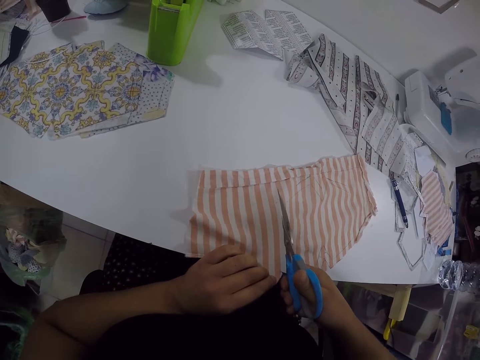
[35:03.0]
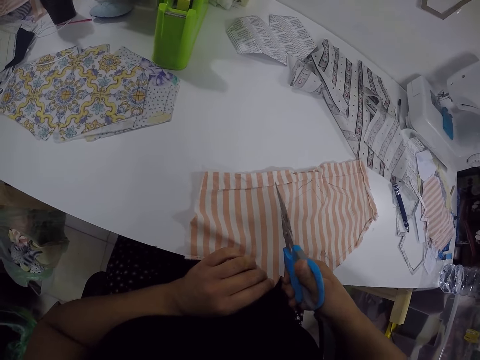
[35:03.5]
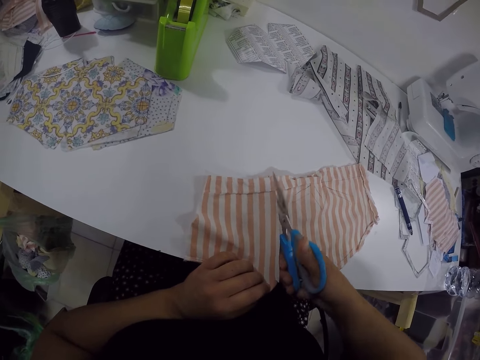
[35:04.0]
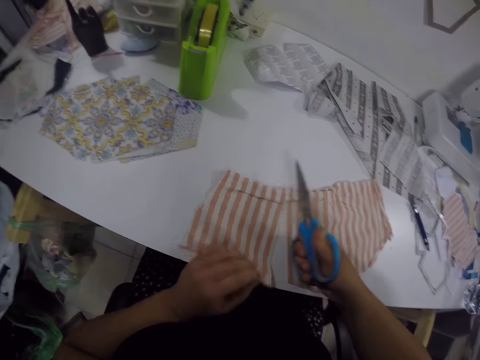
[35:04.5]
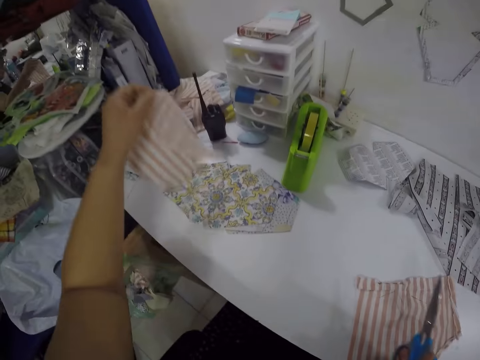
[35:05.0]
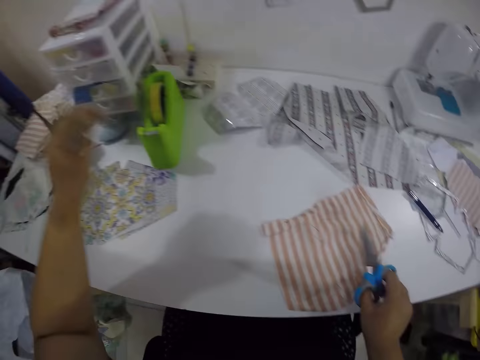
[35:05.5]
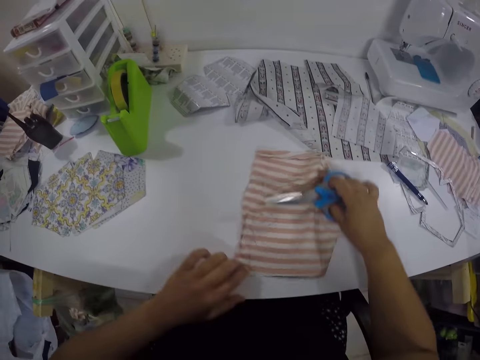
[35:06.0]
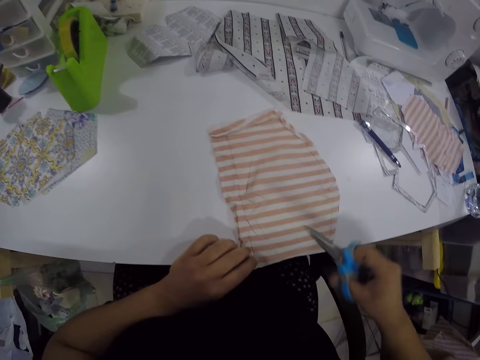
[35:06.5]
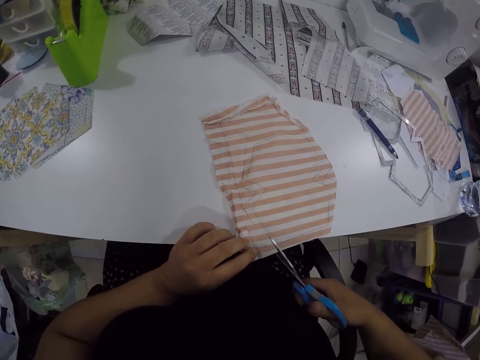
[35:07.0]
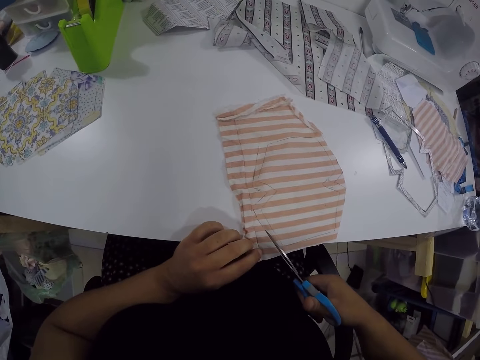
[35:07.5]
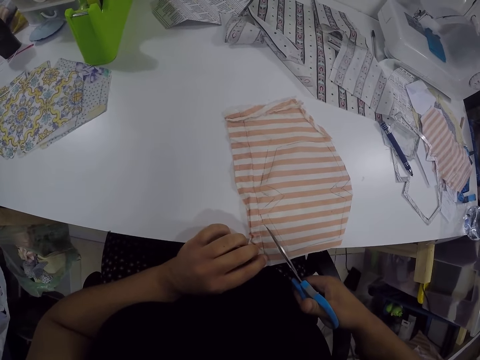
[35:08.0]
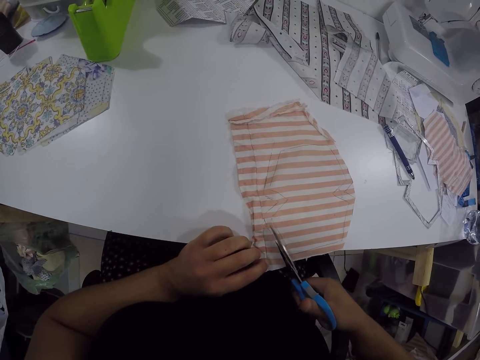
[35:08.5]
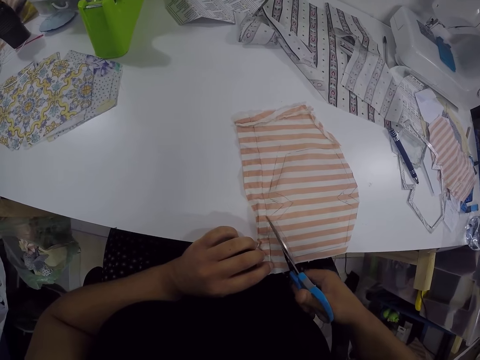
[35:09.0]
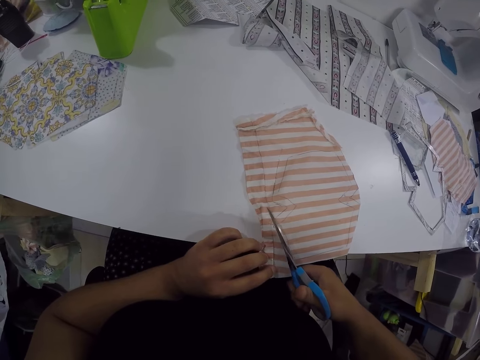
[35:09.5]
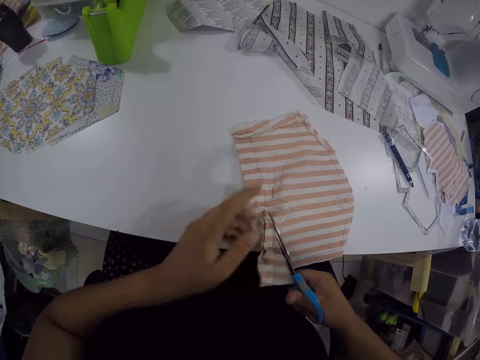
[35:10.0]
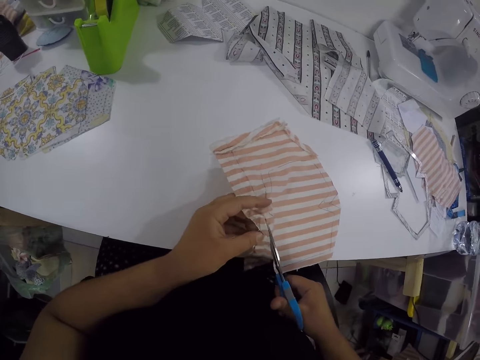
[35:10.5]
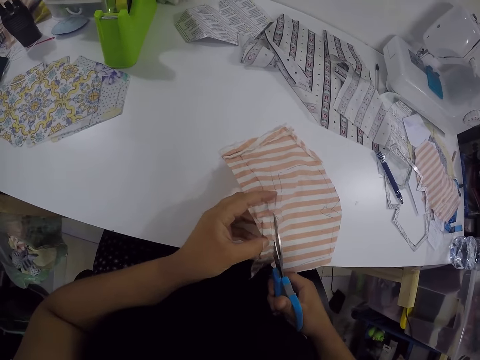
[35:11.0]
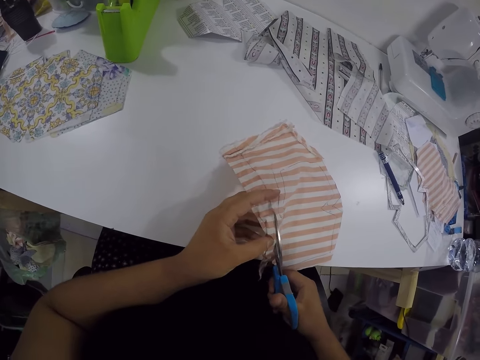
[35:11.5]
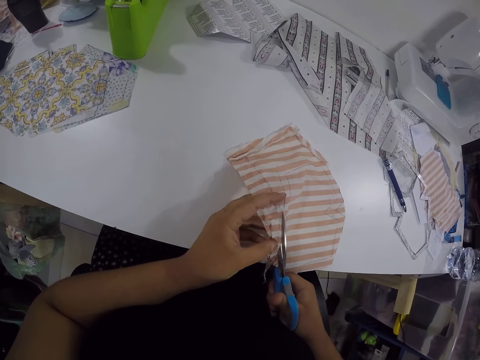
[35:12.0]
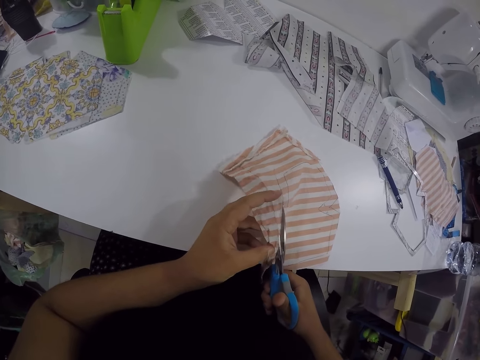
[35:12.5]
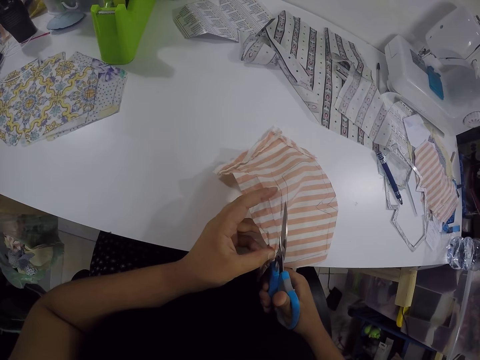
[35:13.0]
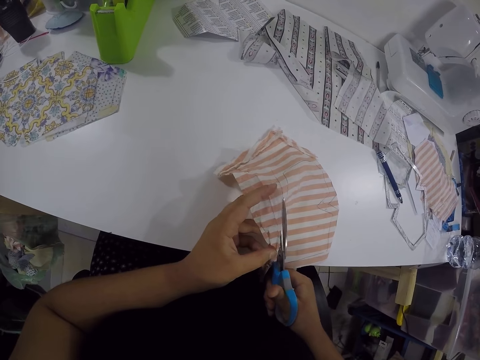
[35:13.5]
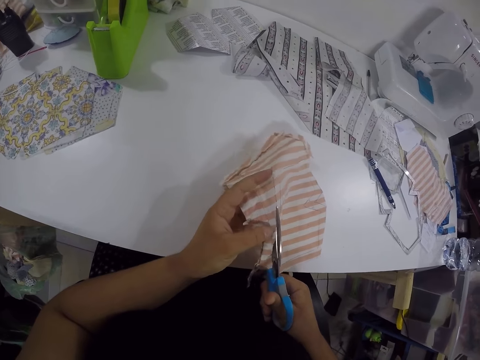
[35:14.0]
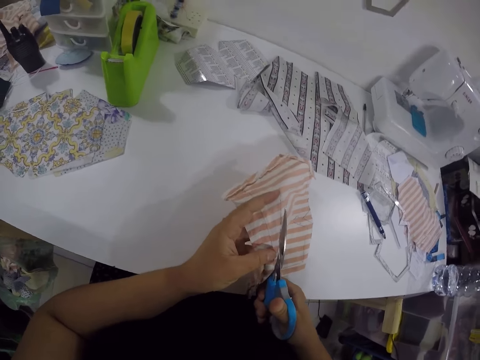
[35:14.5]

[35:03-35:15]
The camera wearer picks up the piece of cloth from the table with her left hand. She drops the piece of cloth on the table with her left hand. She throws the waste down. She adjusts the piece of cloth on the table with both hands. She cuts the piece of cloth with the scissors in her right hand. She adjusts the piece of cloth on the table with her left hand. She cuts the cloth with the scissors.

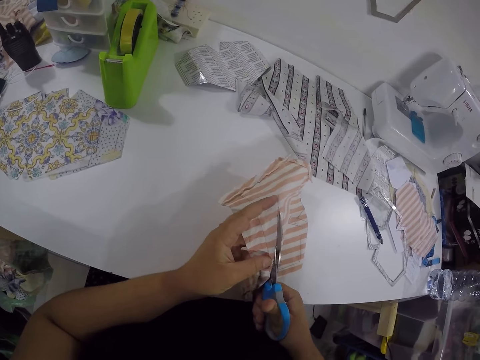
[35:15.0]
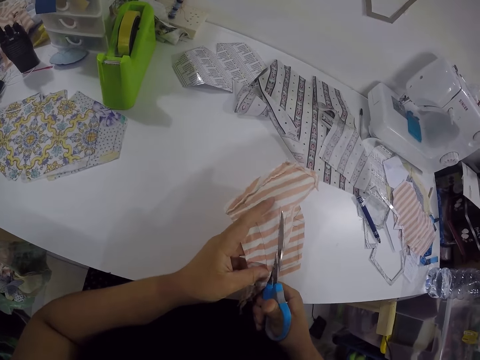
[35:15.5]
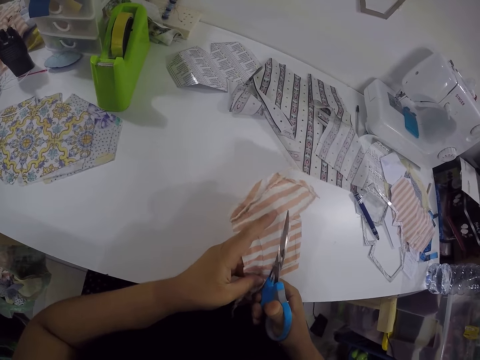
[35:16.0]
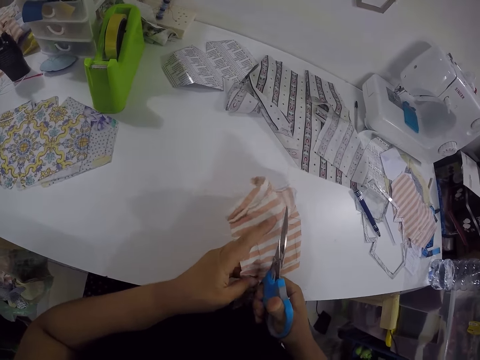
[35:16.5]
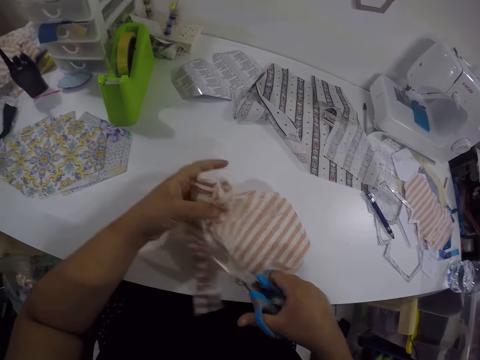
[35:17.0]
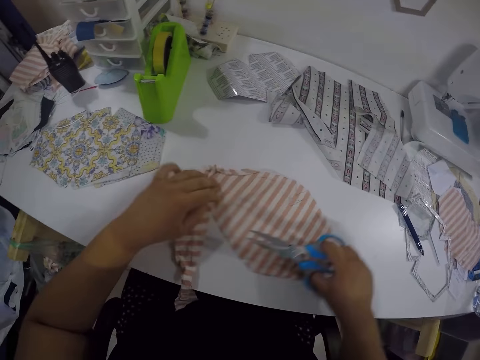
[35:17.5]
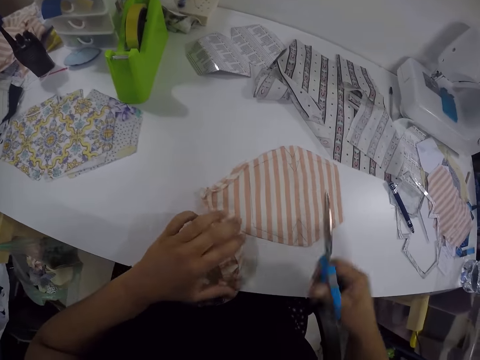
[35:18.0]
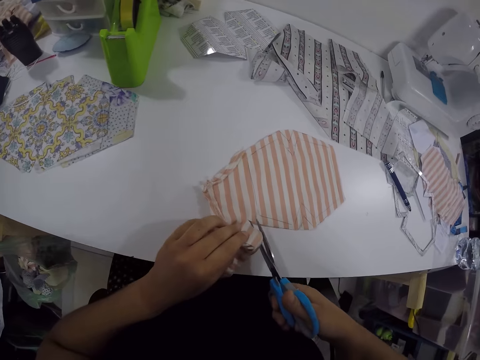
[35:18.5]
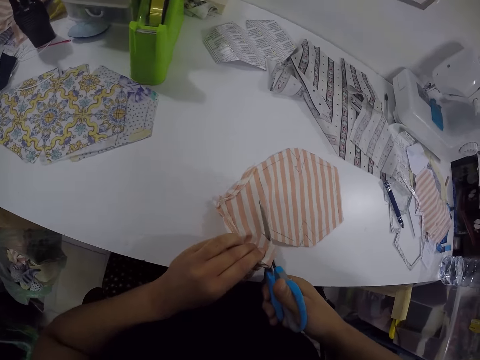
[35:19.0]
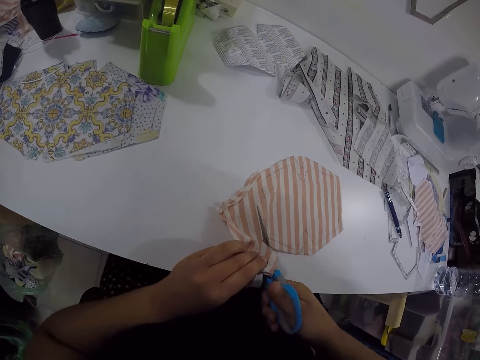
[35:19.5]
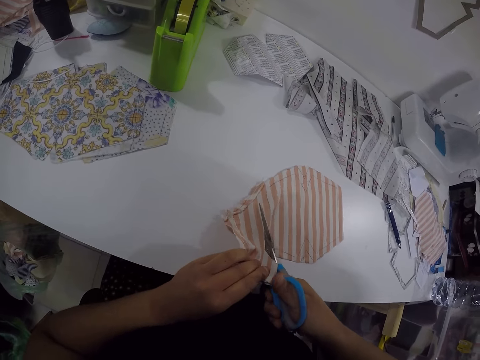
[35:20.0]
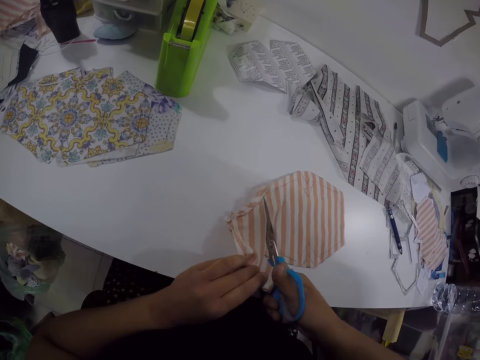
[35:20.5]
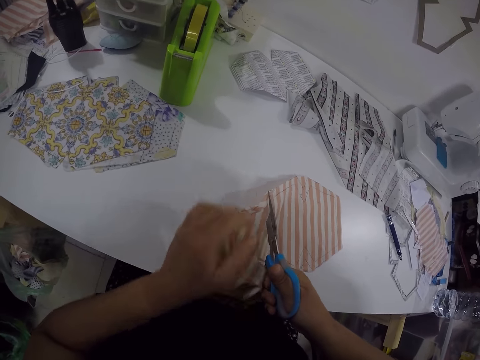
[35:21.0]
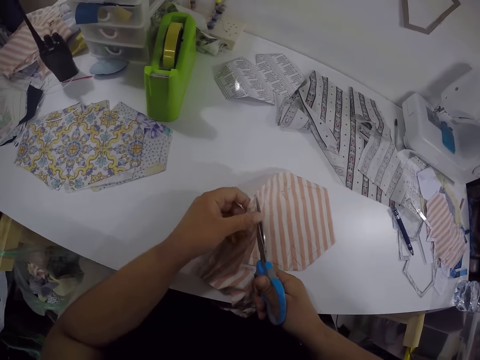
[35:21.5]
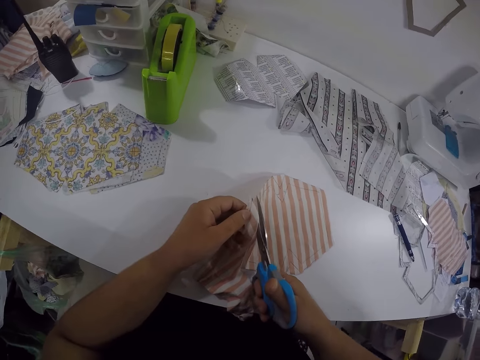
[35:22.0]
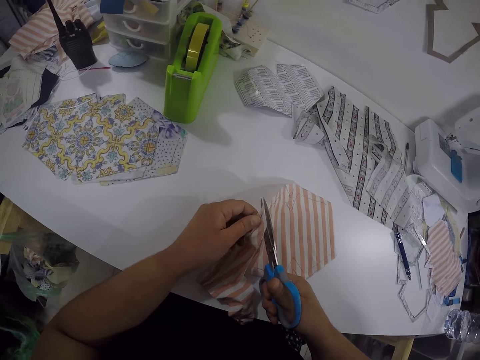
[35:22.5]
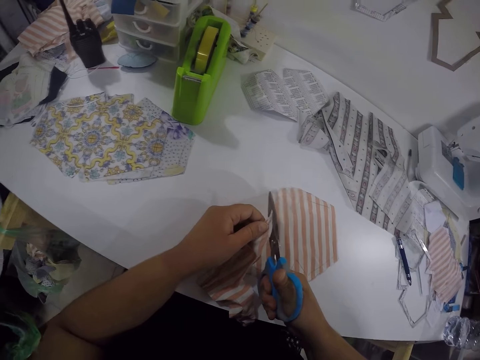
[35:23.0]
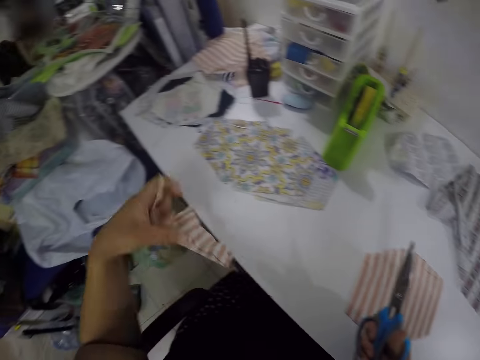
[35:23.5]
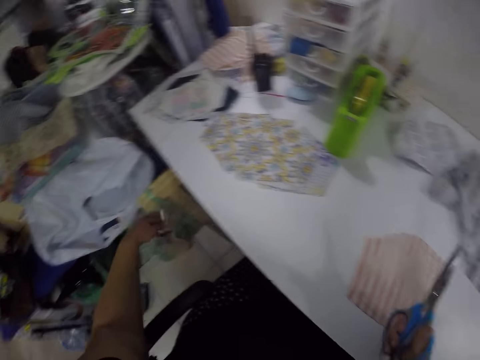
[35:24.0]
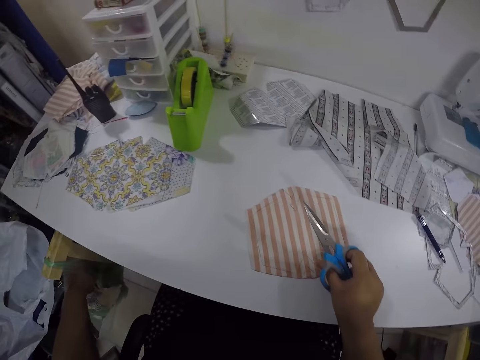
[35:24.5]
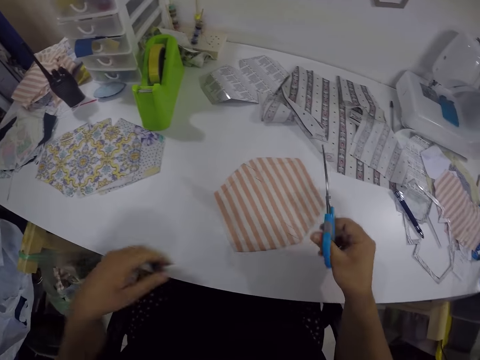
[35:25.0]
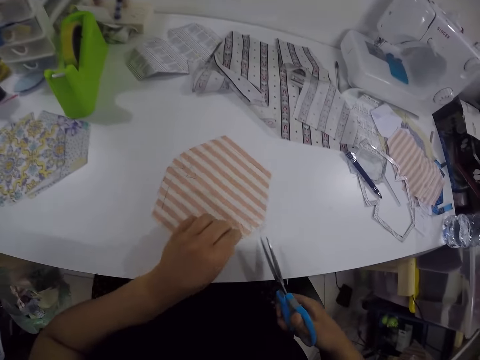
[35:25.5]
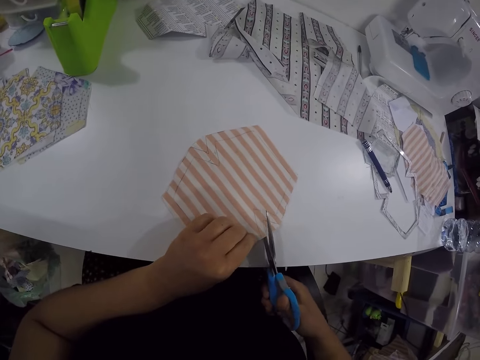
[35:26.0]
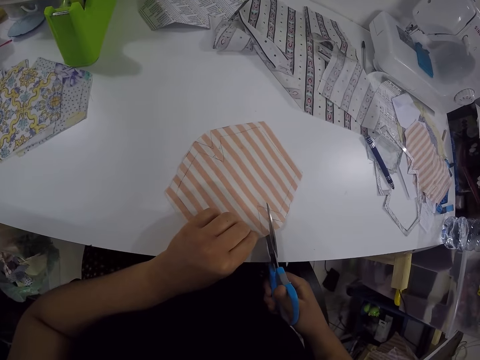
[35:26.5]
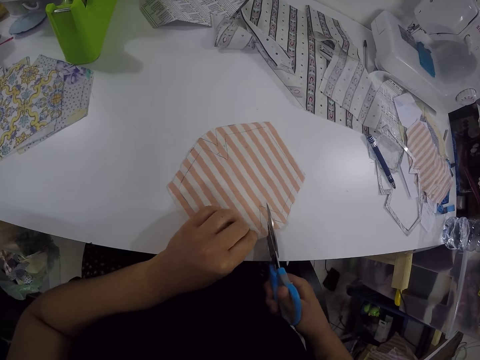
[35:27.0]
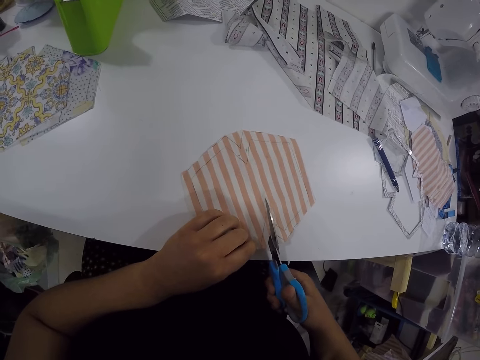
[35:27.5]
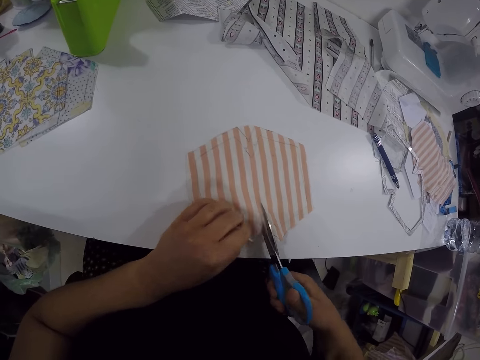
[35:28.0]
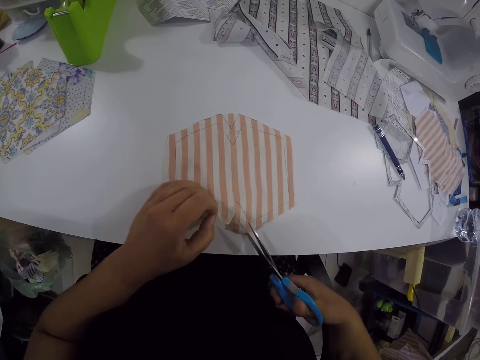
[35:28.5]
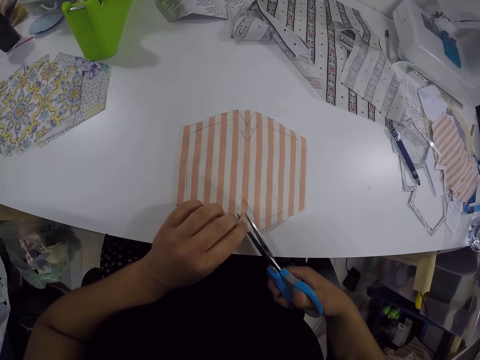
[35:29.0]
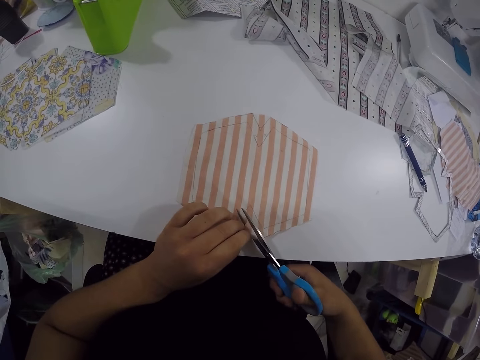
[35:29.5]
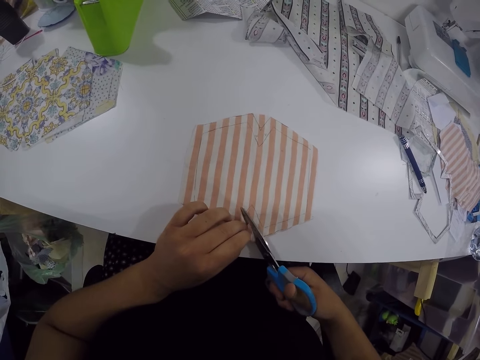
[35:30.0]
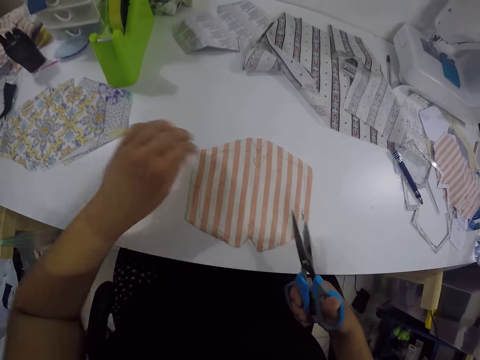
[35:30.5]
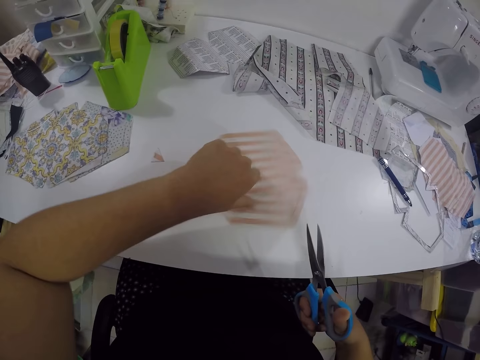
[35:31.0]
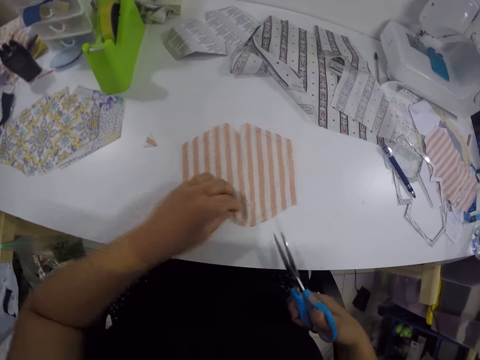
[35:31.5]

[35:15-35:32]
The camera wearer adjusts the piece of cloth on the table with both hands. She cuts the piece of cloth with the scissors in her right hand. She picks up the pieces of clothes from the table with her left hand. She drops the piece of cloth into a plastic bag with her left hand. She adjusts the piece of cloth on the table with her right hand. She adjusts the piece of cloth on the table with her left hand. She cuts the piece of cloth with the scissors in her right hand. She adjusts the cloth. She throws waste down.
